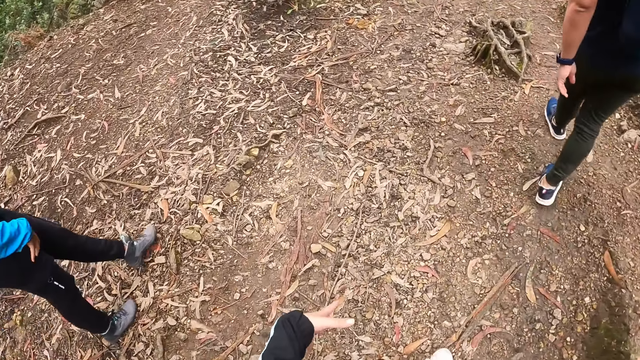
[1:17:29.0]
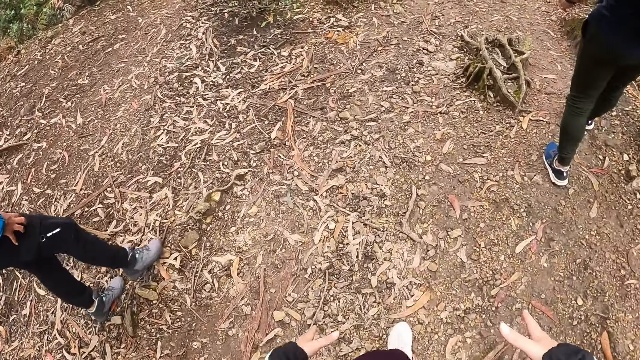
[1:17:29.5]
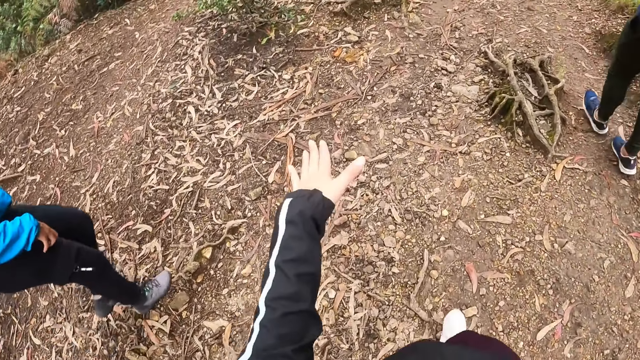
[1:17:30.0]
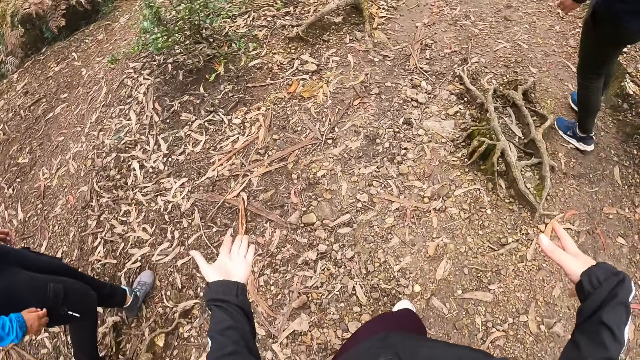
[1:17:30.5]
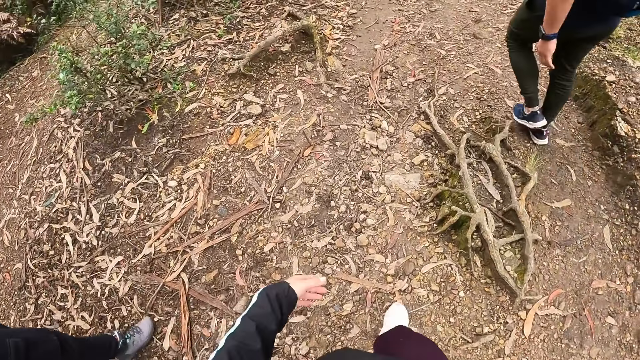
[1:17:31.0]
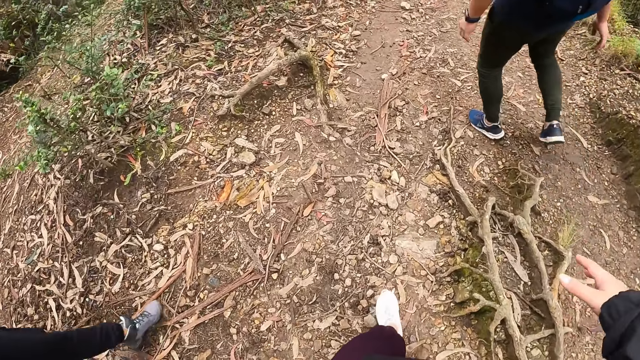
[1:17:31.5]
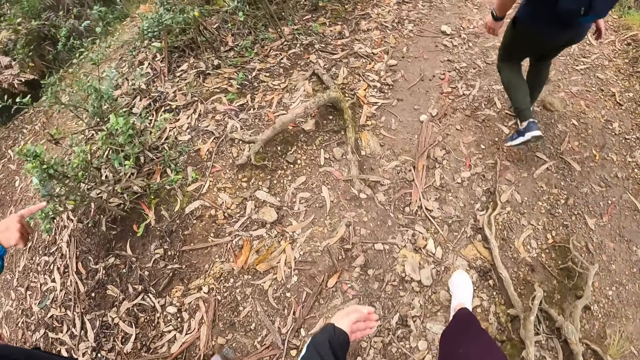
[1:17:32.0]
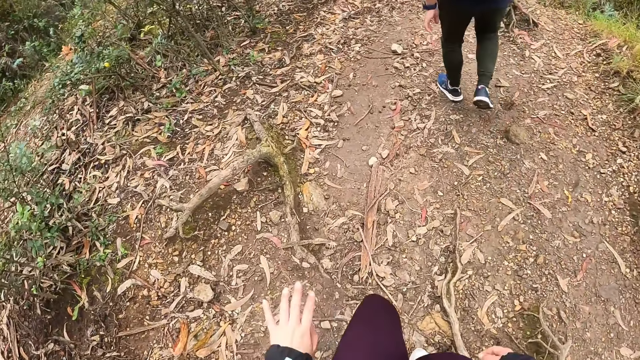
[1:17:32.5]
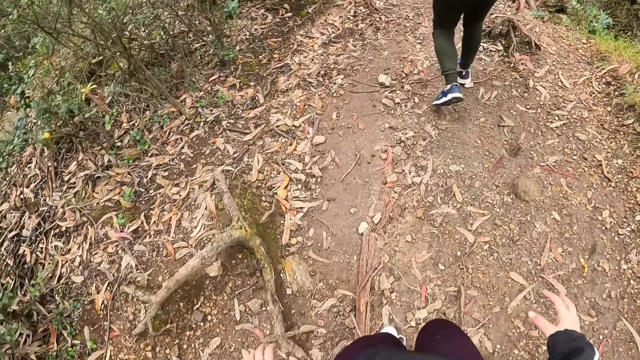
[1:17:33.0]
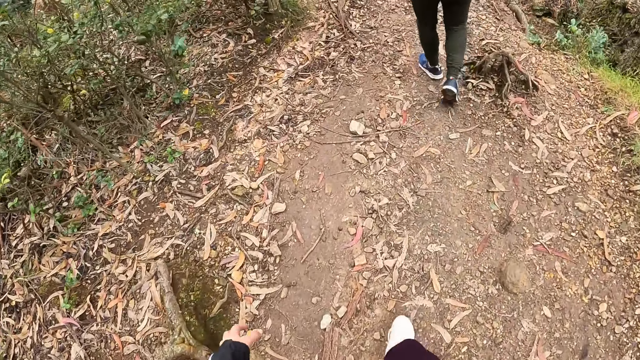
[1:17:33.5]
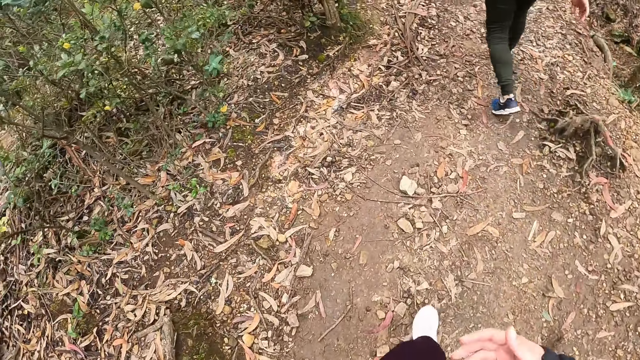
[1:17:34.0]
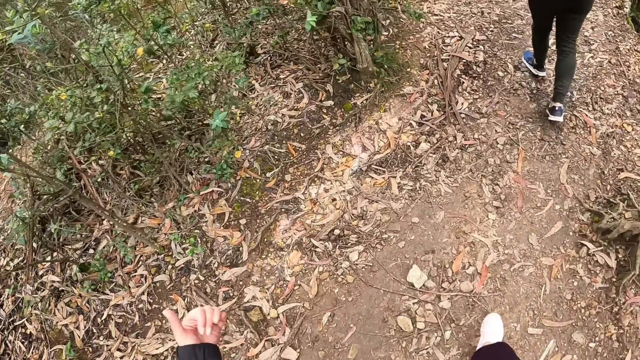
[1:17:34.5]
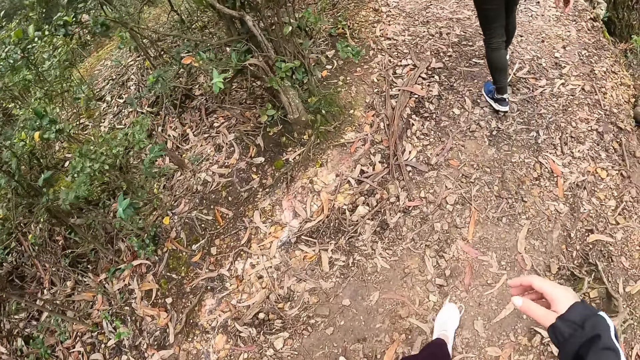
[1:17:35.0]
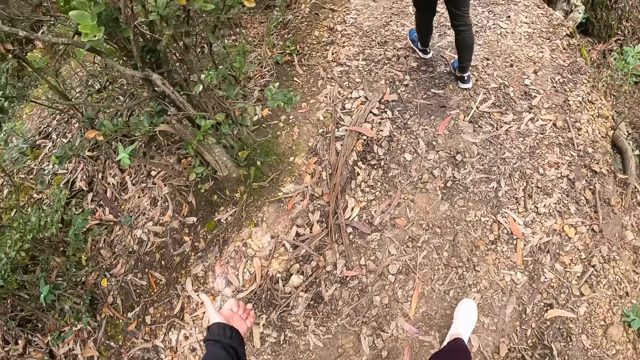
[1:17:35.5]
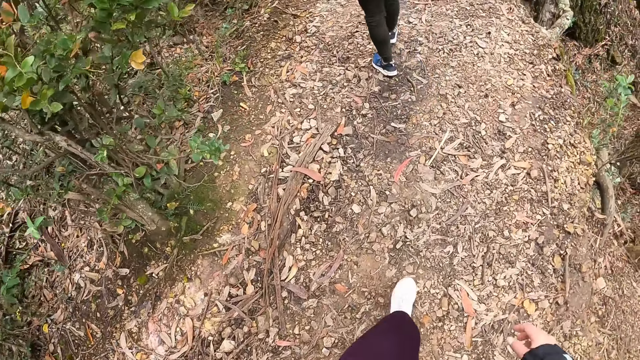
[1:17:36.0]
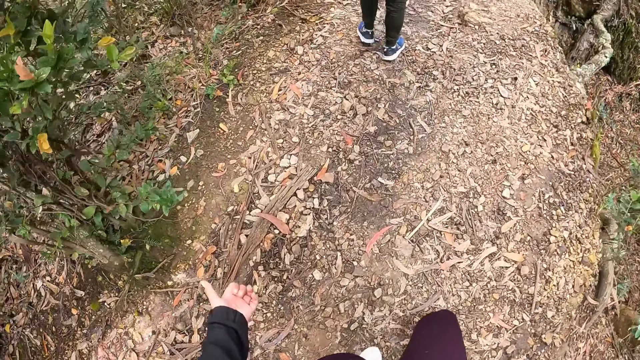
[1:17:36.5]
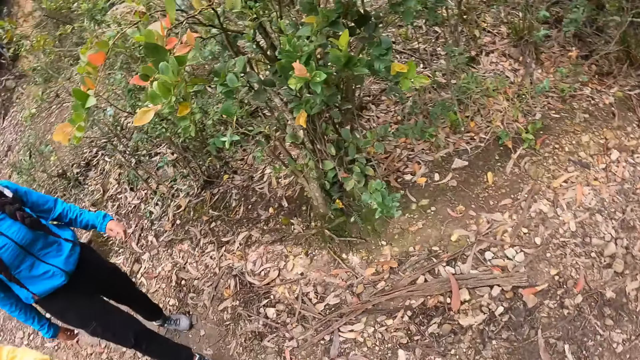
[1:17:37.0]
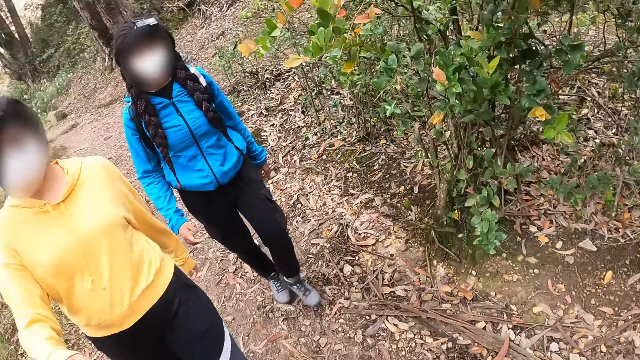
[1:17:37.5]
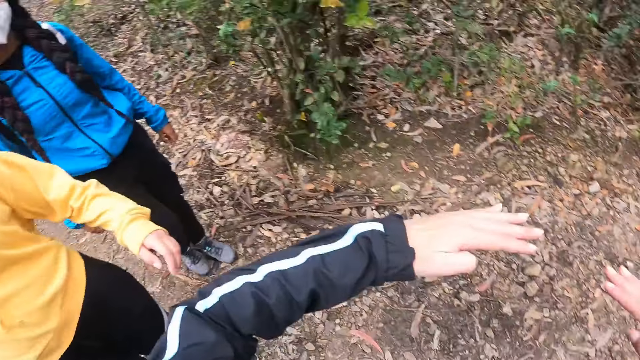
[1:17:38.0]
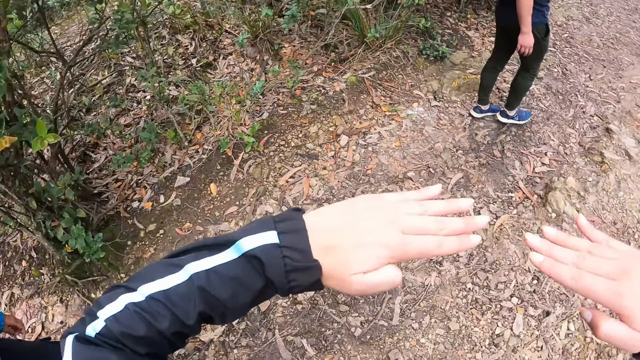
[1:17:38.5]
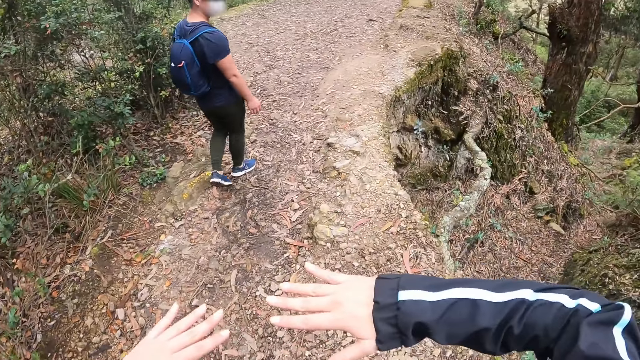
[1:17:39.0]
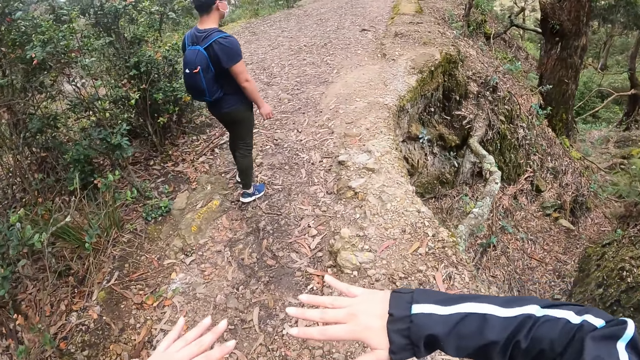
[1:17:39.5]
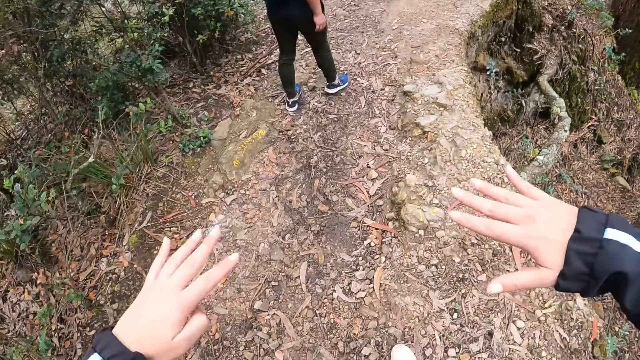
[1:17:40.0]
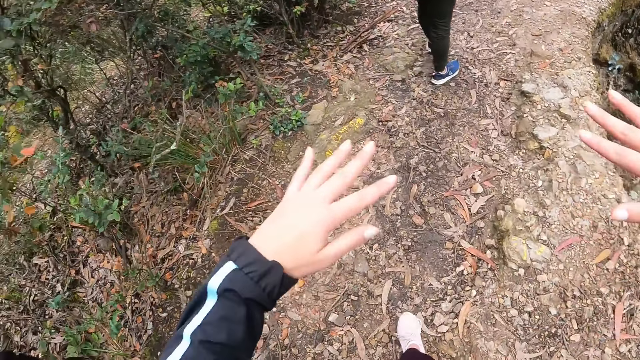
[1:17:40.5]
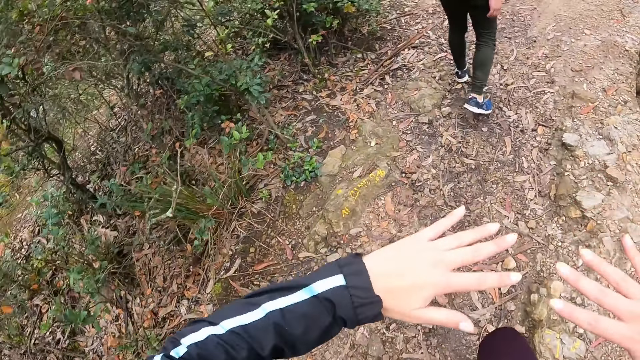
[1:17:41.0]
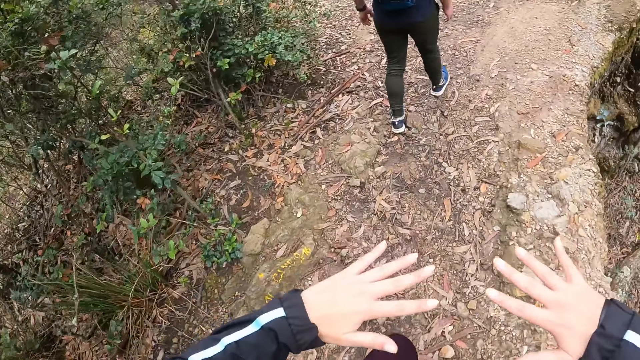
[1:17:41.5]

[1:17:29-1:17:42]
The camera wearer walks on the ground. They move the hands.

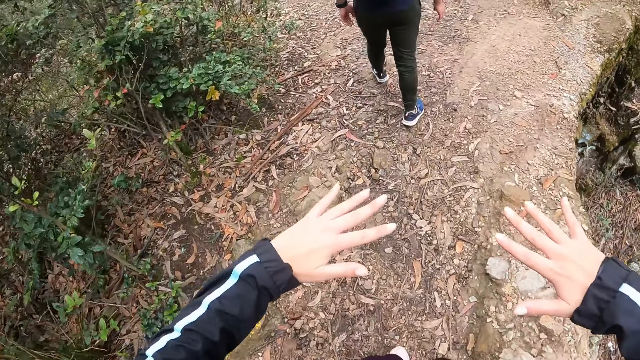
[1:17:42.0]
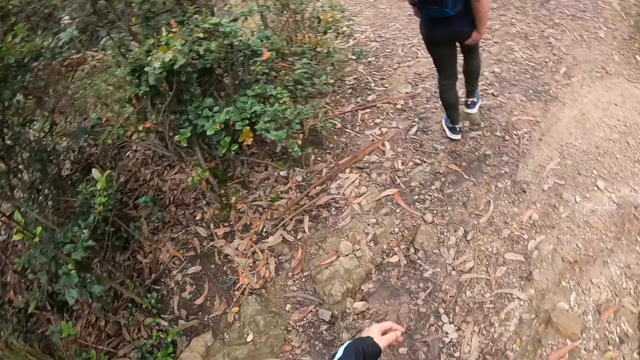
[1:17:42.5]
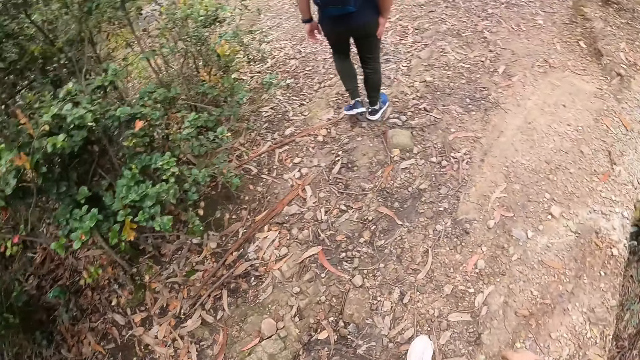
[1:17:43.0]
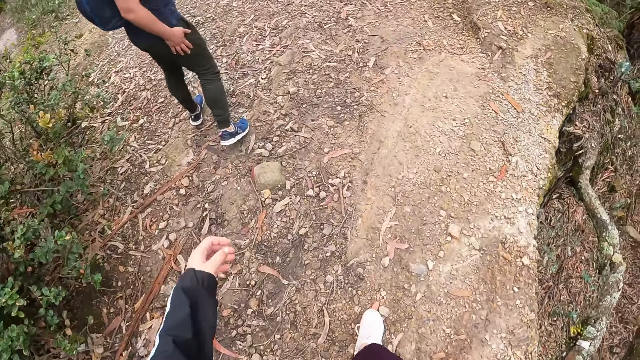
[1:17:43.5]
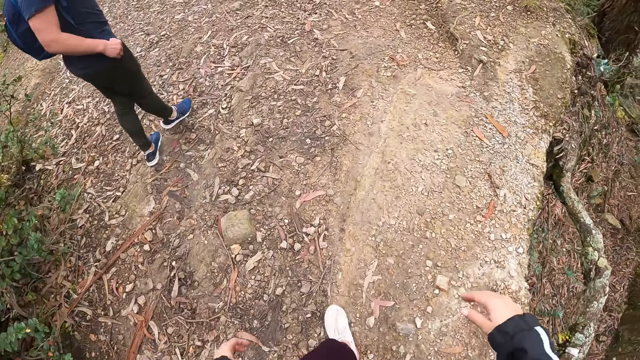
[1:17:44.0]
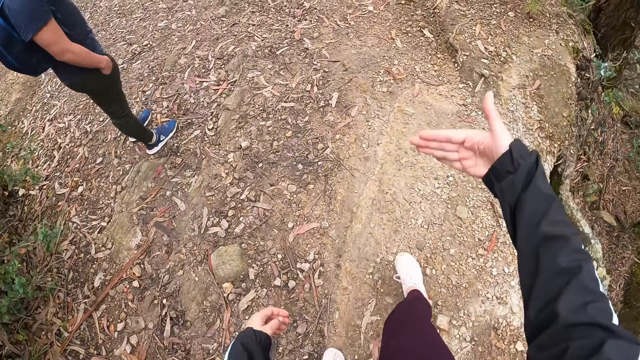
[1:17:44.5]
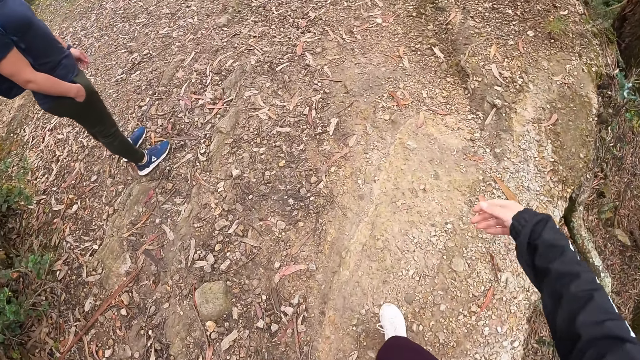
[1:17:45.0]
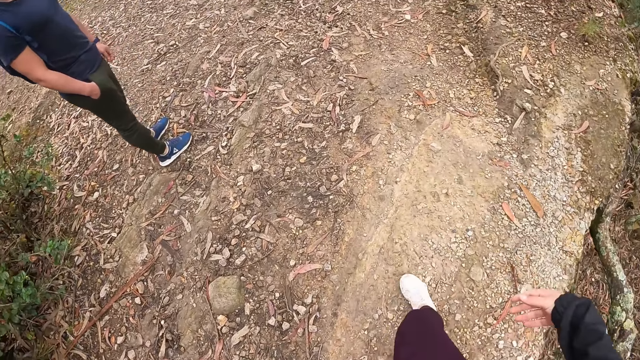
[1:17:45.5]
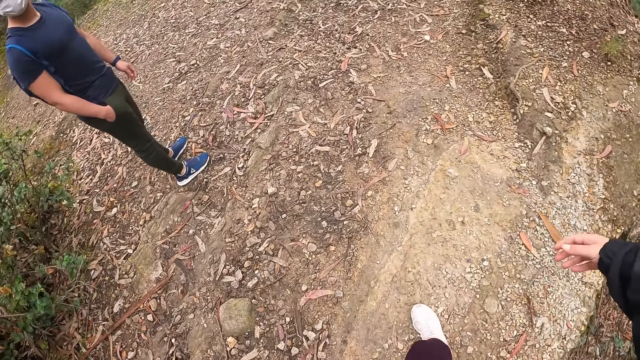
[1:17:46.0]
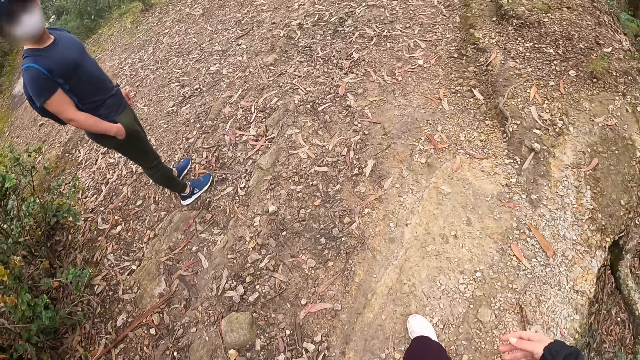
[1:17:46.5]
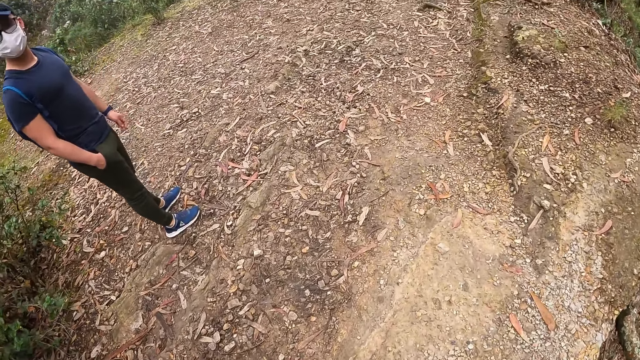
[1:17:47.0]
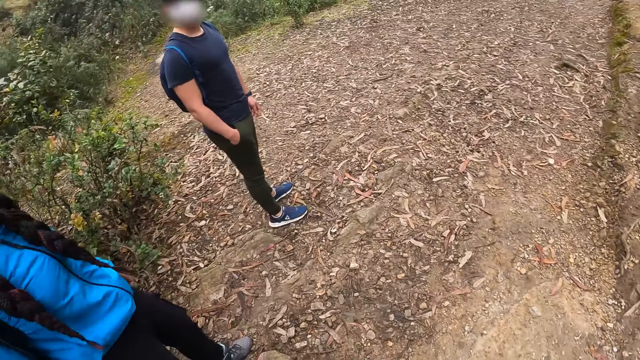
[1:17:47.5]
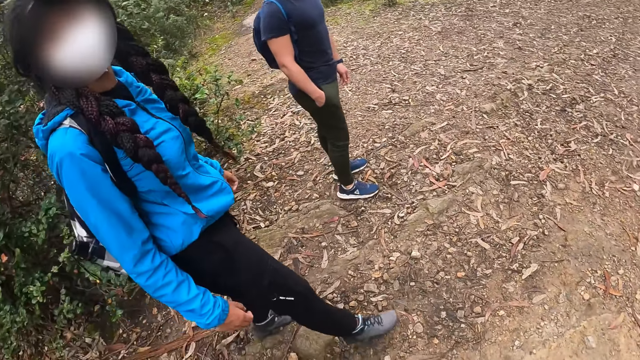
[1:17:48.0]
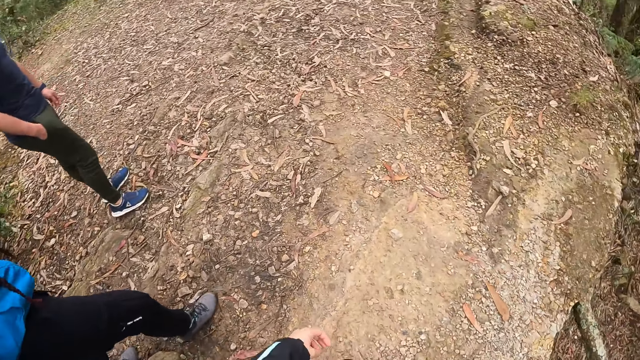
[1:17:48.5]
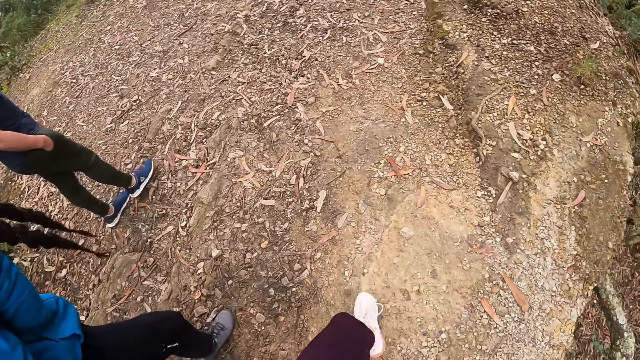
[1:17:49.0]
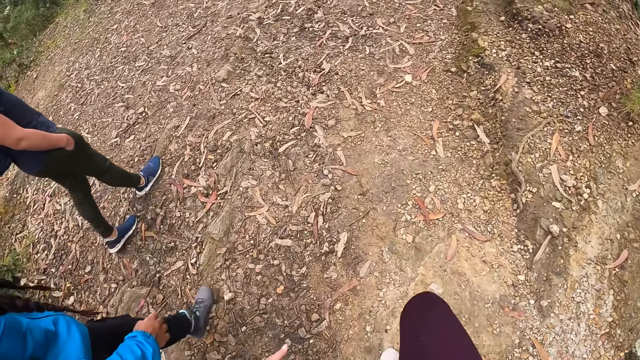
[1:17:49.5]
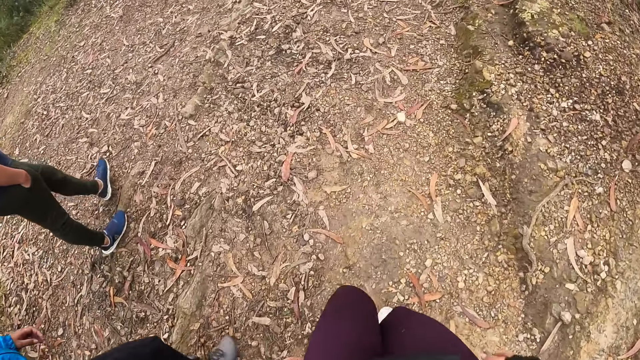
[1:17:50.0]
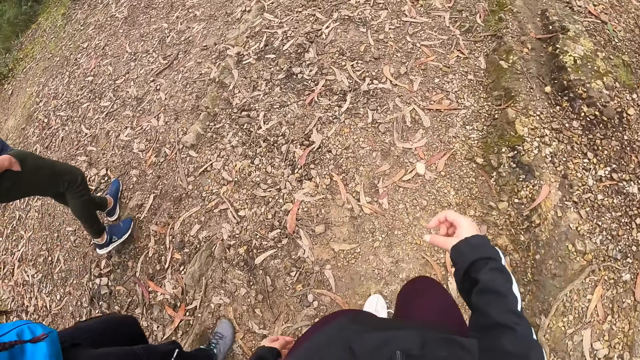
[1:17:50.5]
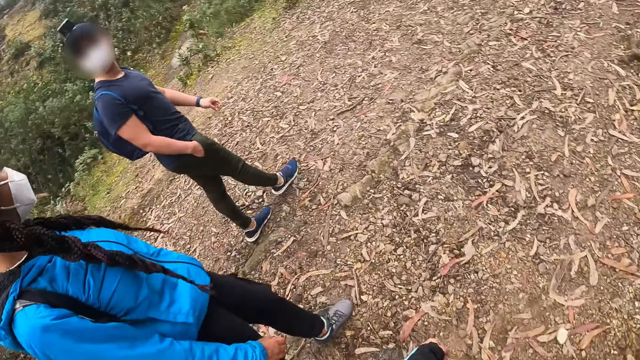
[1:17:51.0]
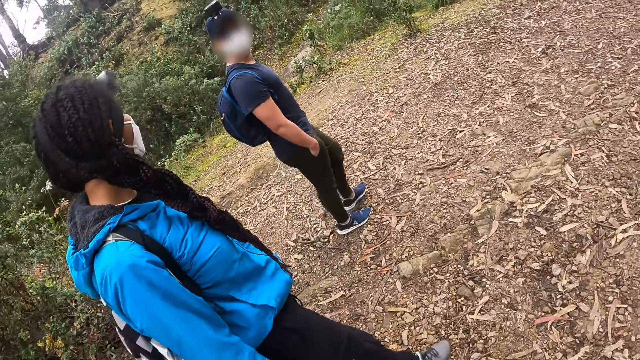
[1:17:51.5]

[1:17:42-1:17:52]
The camera wearer walks on the ground. They stand on the ground. They walk on the ground.
